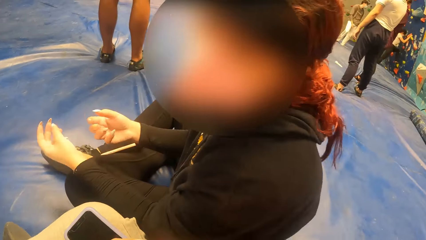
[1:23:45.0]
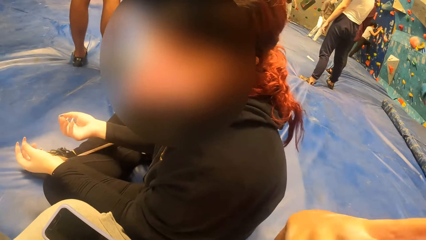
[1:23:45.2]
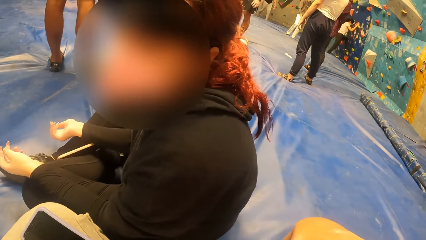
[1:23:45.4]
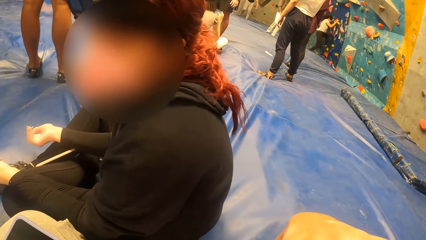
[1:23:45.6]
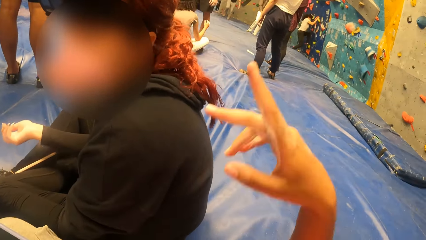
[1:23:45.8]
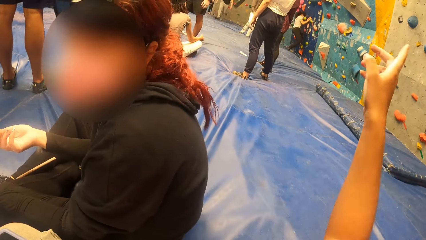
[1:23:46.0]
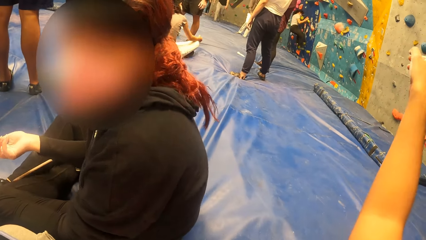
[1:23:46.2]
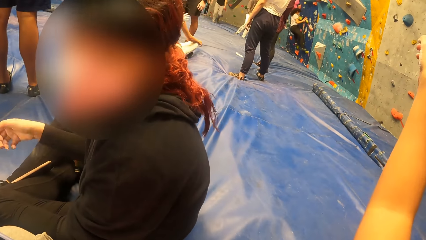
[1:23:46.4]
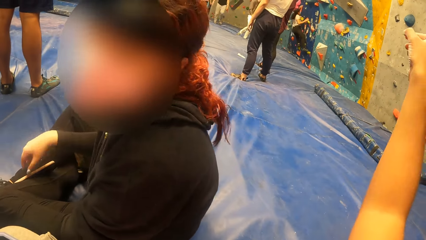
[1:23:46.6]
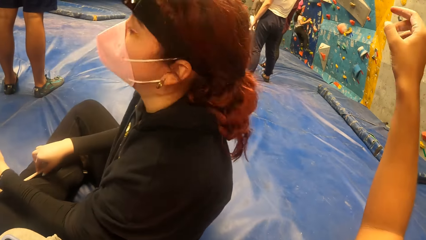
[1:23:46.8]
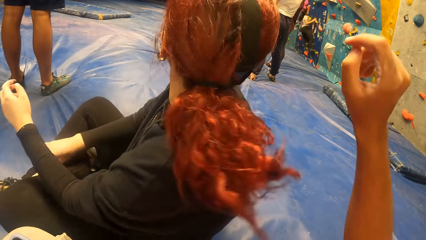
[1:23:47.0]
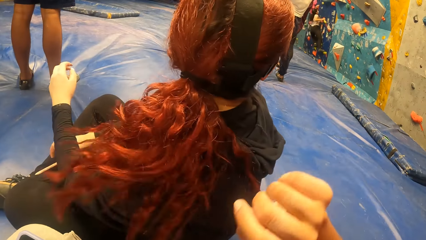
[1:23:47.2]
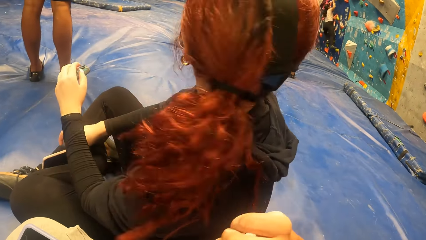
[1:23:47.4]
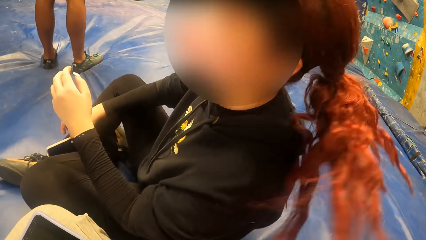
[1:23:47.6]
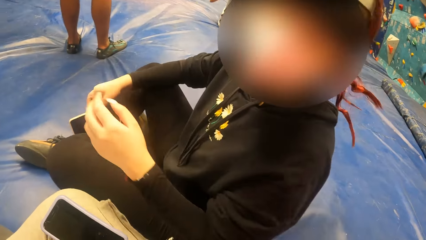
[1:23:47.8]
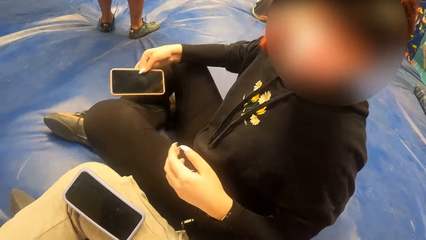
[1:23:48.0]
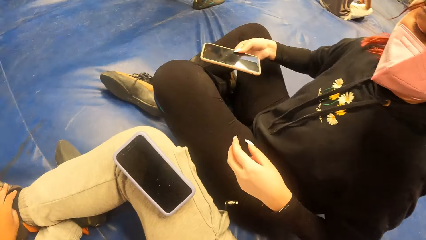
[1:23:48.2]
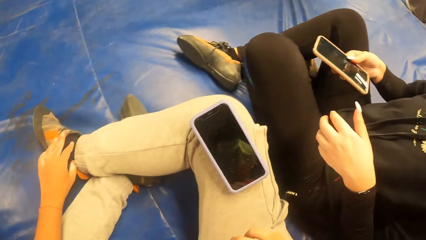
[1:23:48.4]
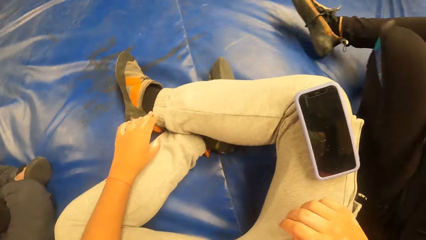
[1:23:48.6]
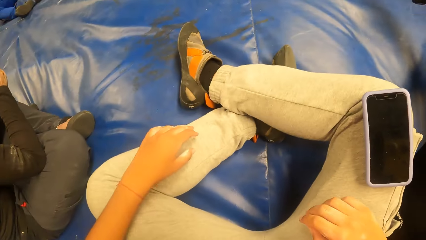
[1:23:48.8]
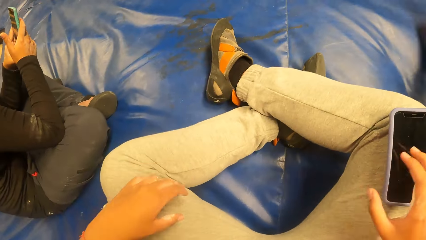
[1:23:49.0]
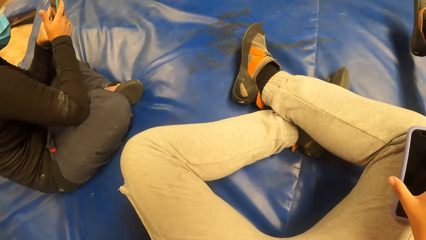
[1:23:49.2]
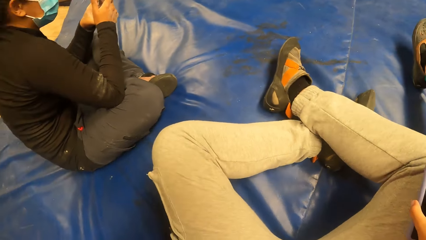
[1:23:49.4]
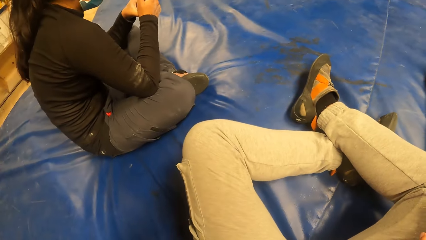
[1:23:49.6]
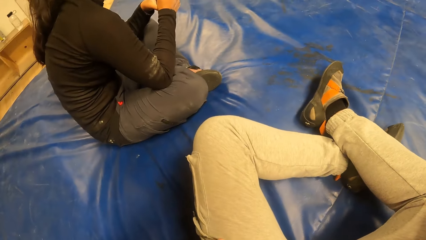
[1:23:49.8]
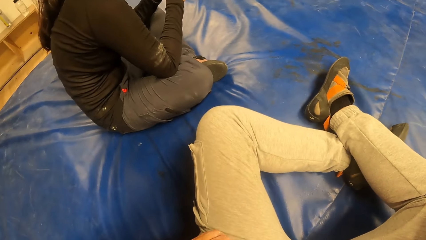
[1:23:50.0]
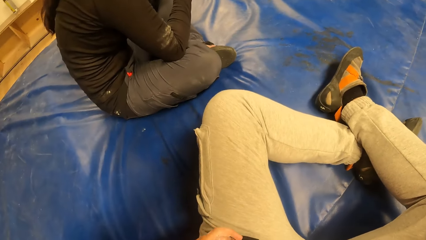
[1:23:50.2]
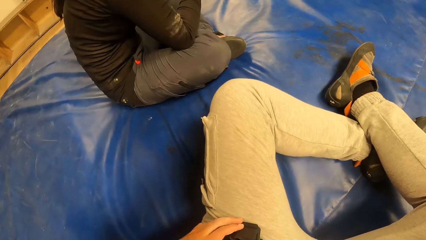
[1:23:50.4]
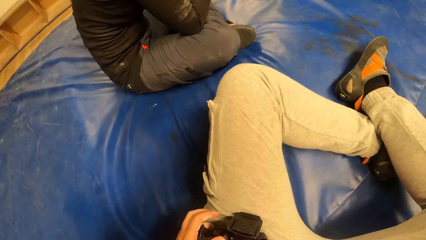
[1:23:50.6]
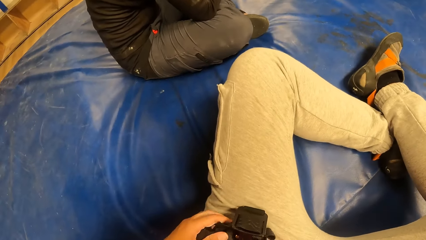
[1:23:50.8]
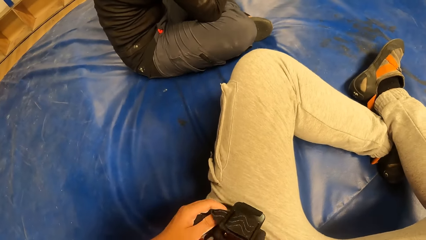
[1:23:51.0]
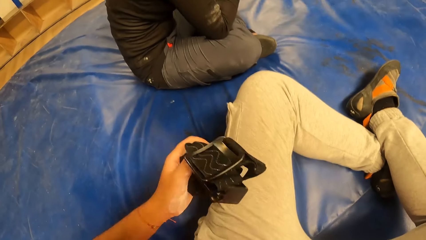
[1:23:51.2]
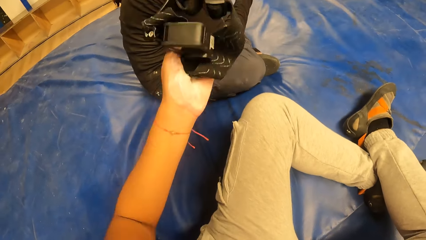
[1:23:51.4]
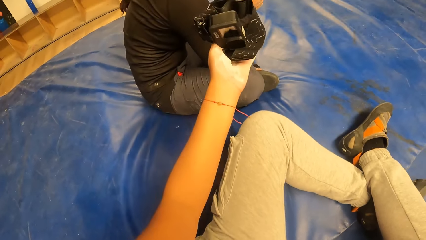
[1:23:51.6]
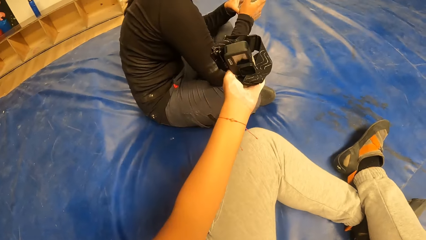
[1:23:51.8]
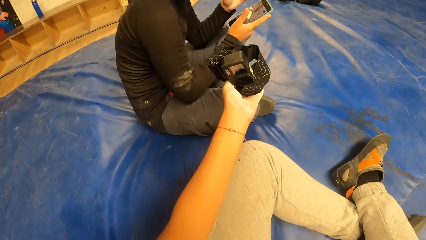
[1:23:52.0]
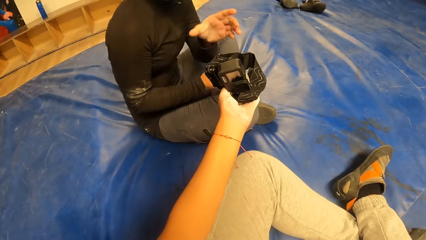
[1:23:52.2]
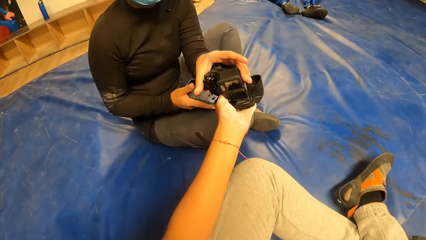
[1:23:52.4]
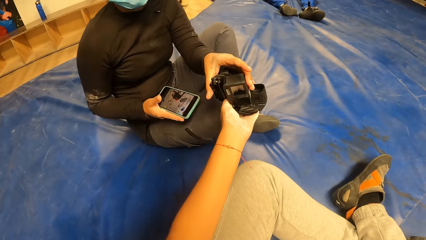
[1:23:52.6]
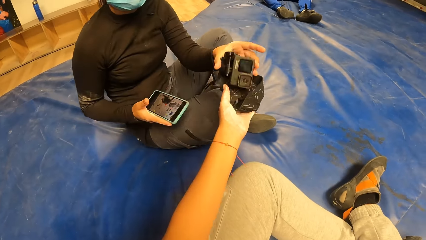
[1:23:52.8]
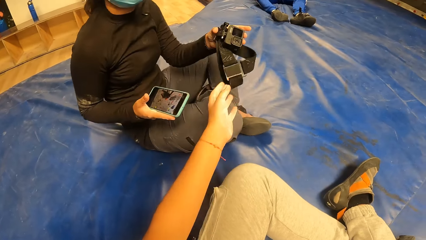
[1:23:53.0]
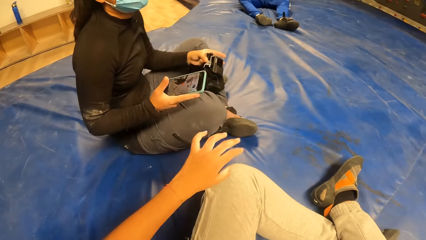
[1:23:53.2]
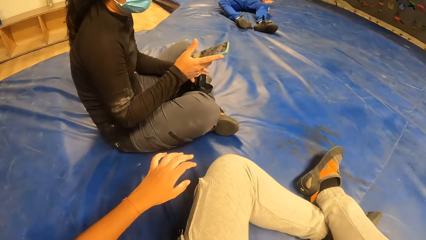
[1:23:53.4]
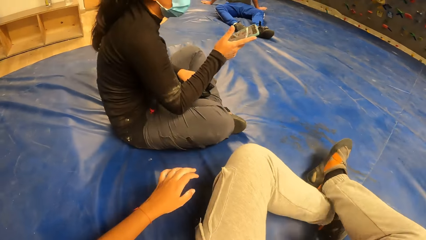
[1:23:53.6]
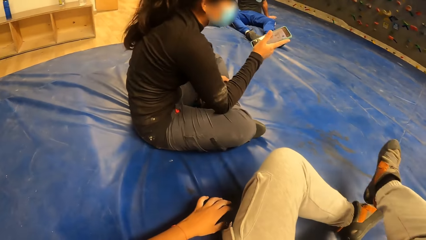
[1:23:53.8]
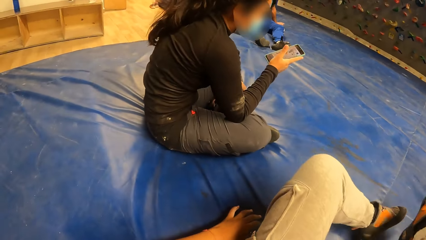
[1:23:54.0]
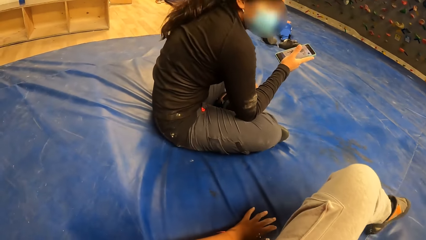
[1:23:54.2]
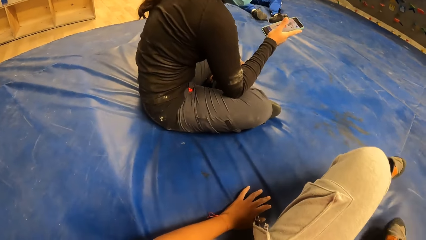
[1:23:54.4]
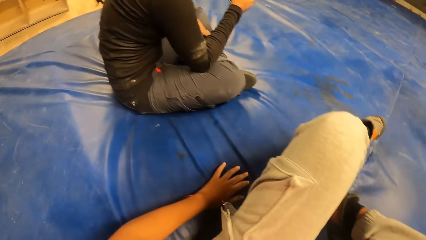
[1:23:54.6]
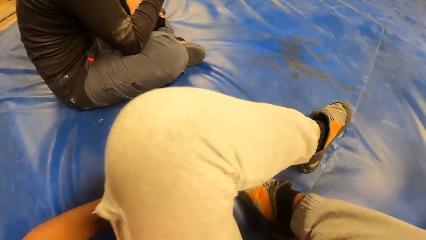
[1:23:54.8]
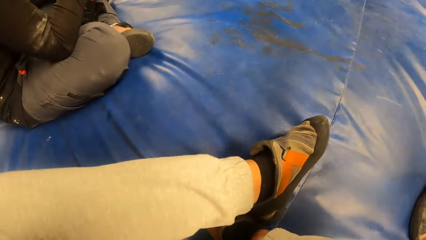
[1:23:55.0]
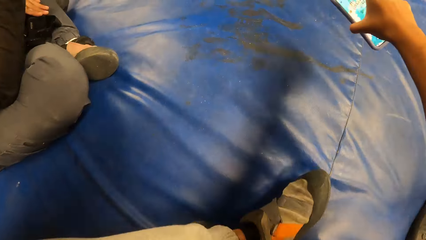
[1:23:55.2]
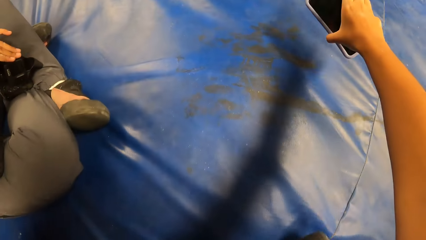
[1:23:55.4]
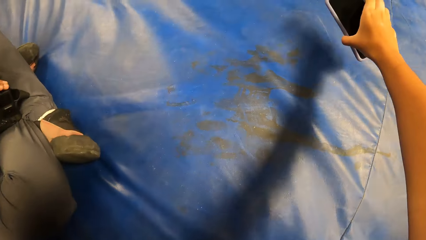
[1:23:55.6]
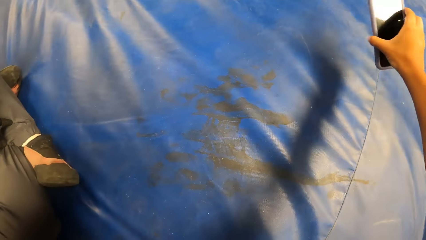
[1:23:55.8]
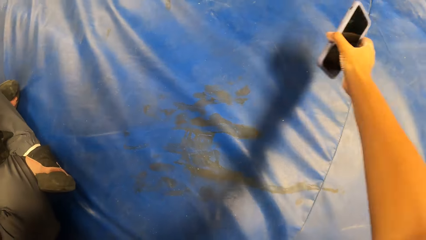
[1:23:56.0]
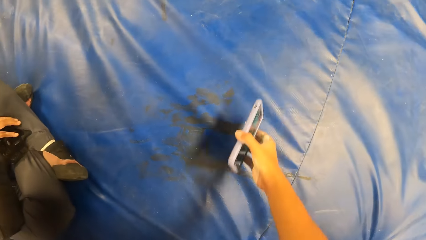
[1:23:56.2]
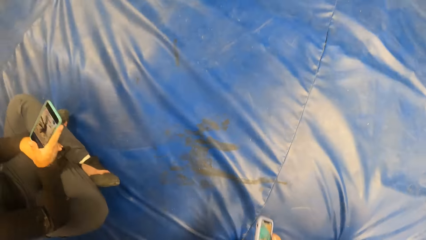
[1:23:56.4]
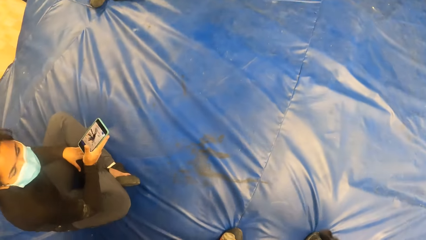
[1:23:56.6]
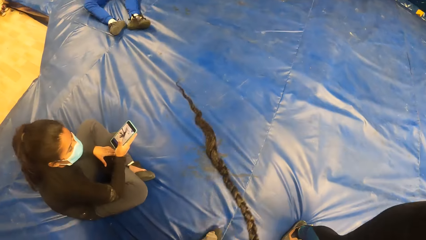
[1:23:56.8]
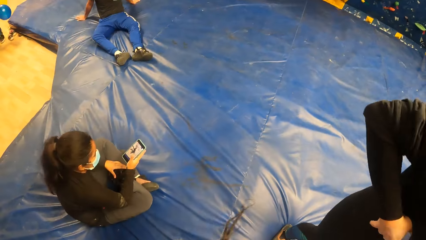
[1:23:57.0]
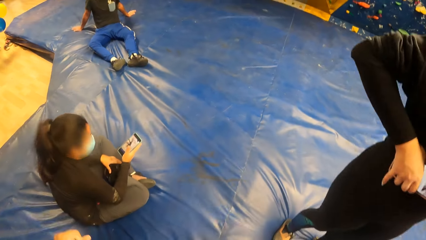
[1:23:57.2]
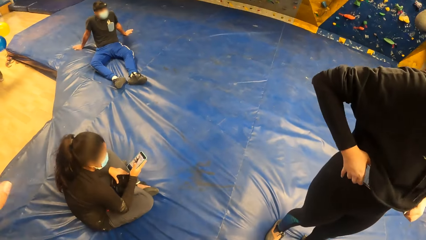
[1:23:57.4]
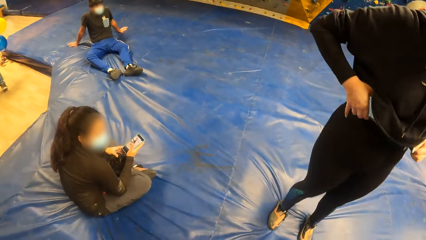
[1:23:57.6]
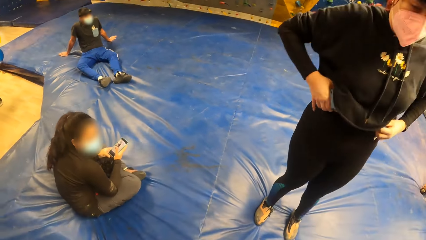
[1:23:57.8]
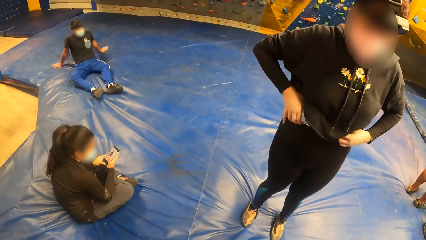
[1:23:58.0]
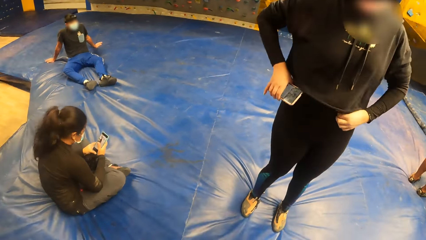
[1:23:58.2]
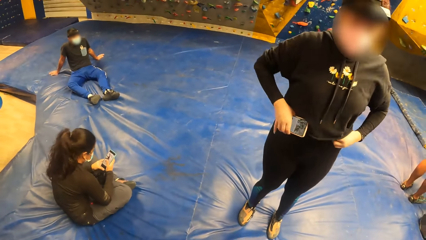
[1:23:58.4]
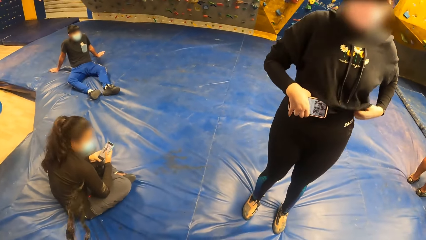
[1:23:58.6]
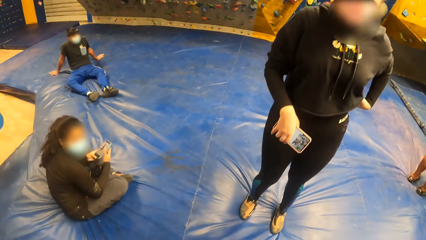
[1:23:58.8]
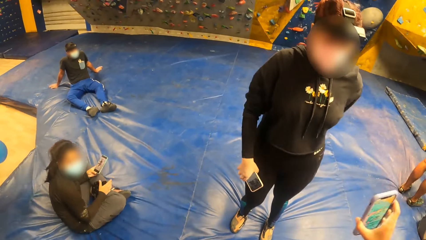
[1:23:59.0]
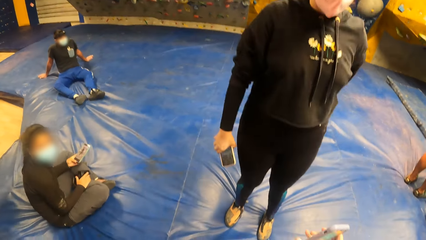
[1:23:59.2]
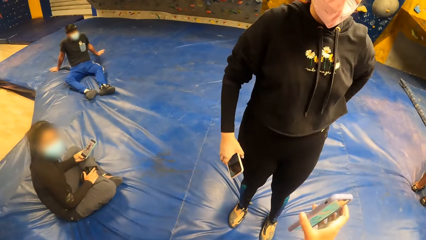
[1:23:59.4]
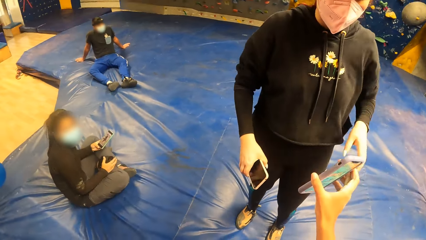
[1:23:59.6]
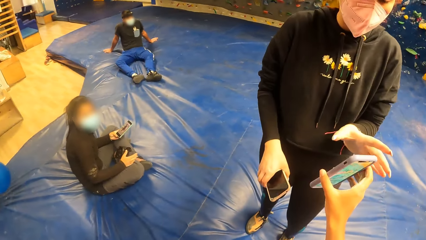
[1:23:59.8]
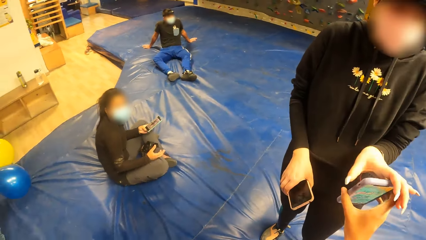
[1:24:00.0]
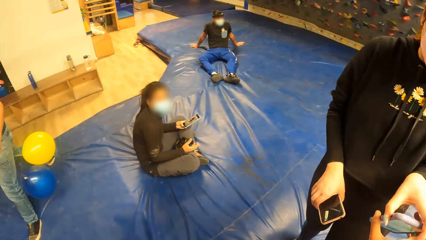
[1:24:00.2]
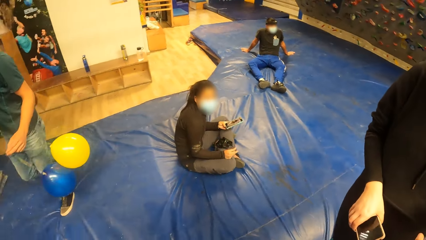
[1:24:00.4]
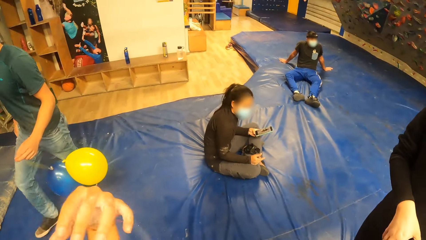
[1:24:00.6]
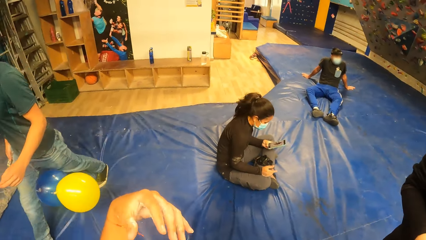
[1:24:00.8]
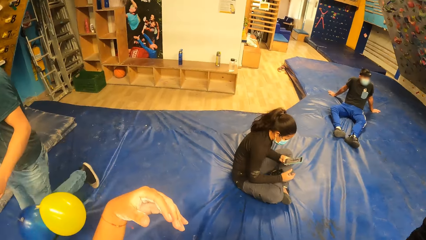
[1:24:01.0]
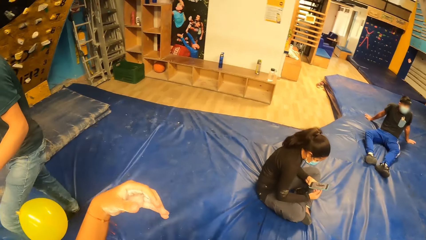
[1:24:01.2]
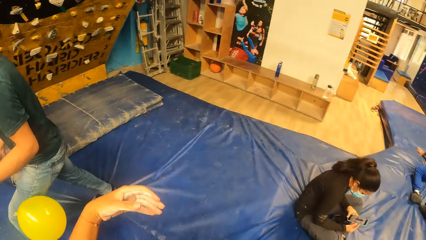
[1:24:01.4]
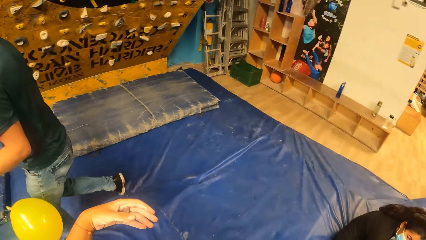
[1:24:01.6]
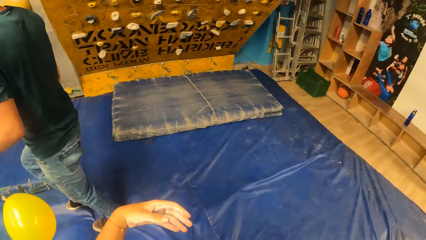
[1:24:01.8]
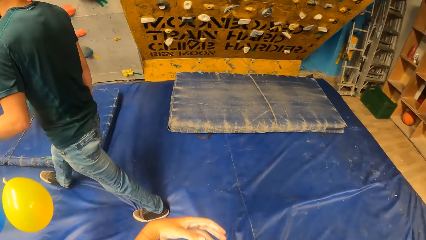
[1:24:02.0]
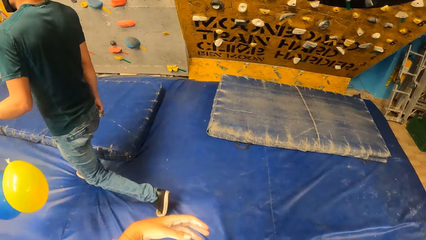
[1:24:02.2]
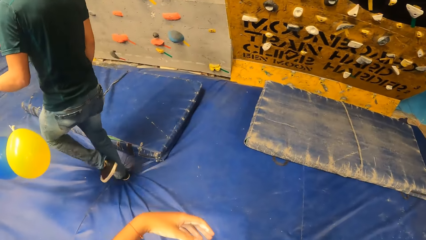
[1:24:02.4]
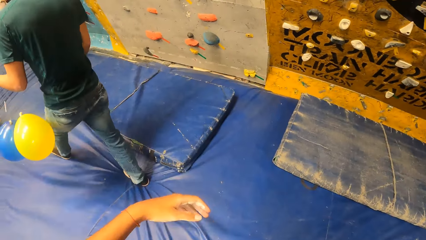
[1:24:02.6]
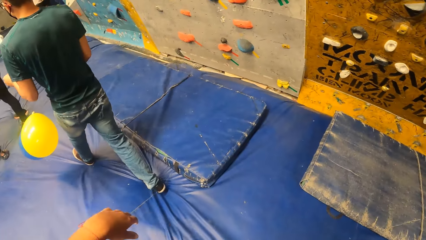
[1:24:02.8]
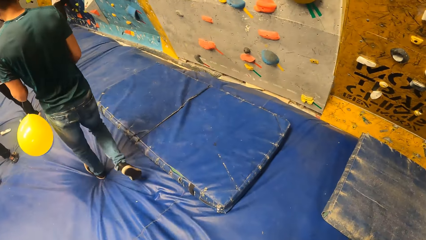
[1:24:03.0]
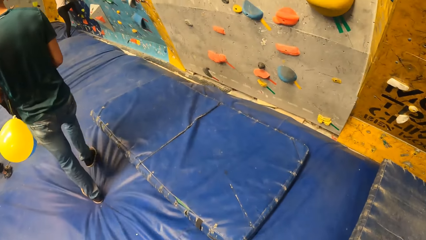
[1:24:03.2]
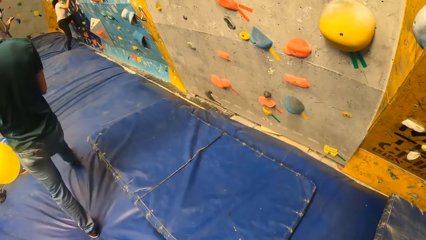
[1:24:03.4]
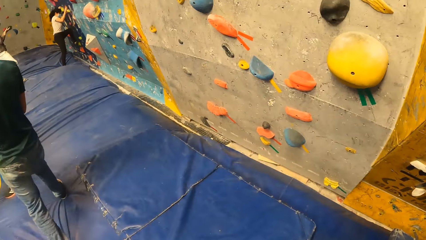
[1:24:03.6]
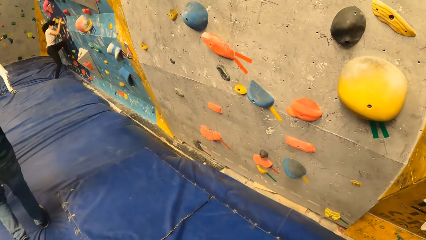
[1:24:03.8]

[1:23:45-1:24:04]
The camera wearer stretches the right hand. A woman picks the phone from her leg with her right hand. The camera wearer picks the phone. He picks the camera from his waist with his left hand. He passes the camera to another woman with his left hand. The other woman picks the camera from the camera wearer. The camera wearer looks around. He holds the phone with his right hand. He puts the camera forward with the right hand. The other woman holds the phone with her right hand. The camera wearer looks around. The first woman holds the phone with her right hand. The other woman passes the phone from her right hand to her left hand. The camera wearer raises the right hand. He passes the phone to the first woman with his right hand. A man holds two balloons in his left hand. The camera wearer raises the left hand. He moves around.
